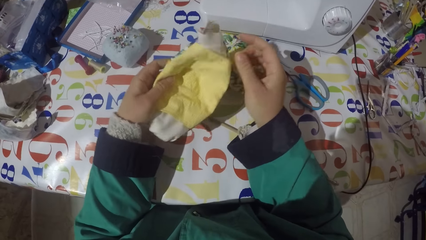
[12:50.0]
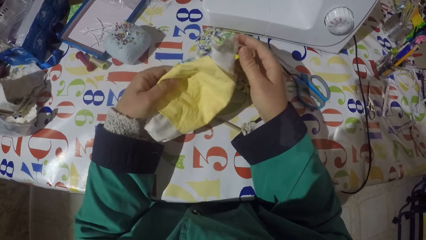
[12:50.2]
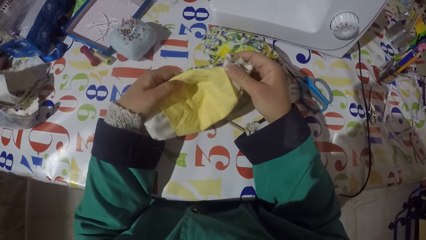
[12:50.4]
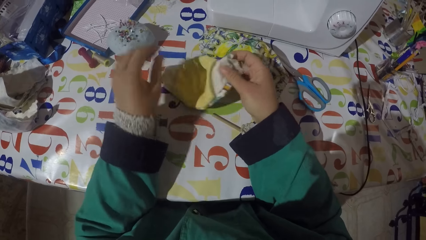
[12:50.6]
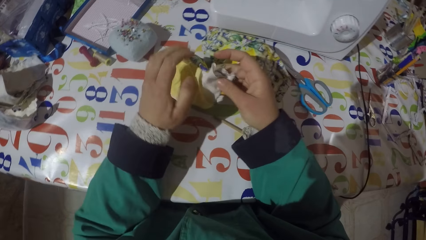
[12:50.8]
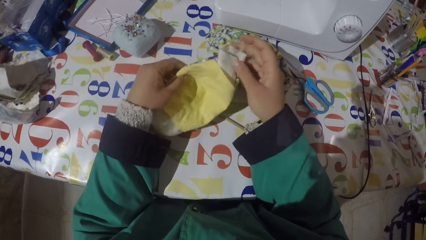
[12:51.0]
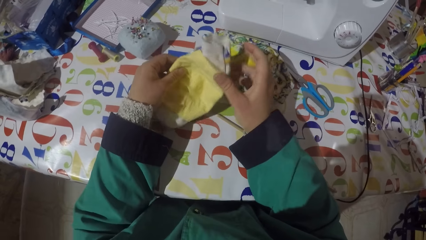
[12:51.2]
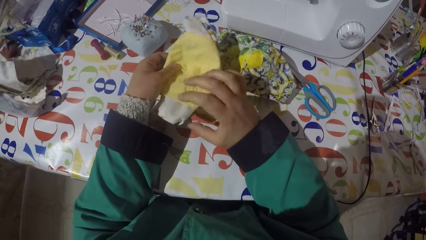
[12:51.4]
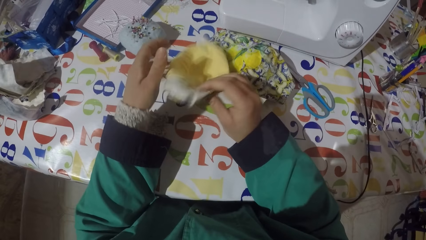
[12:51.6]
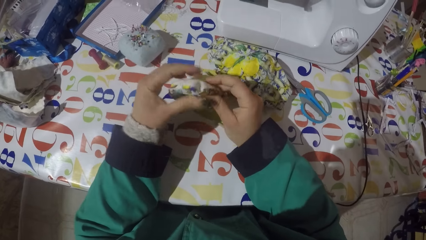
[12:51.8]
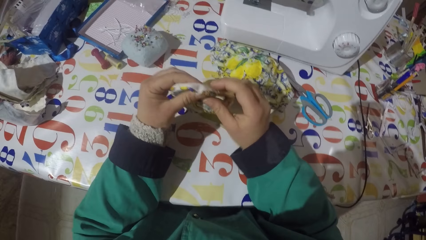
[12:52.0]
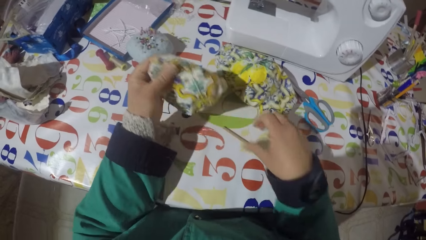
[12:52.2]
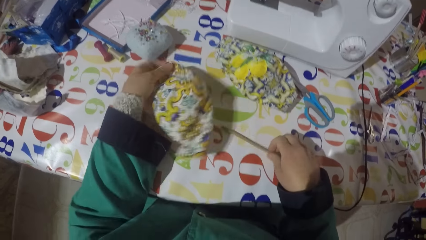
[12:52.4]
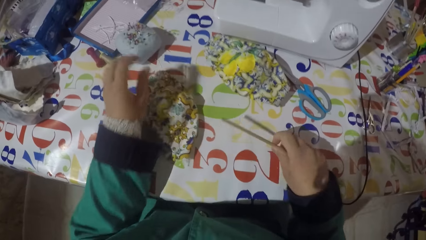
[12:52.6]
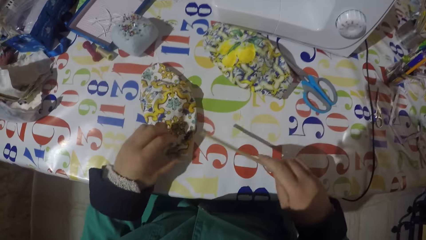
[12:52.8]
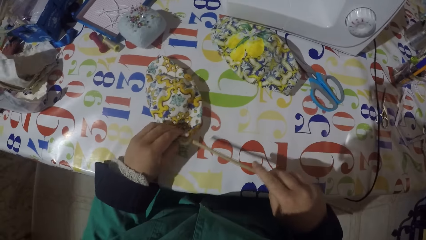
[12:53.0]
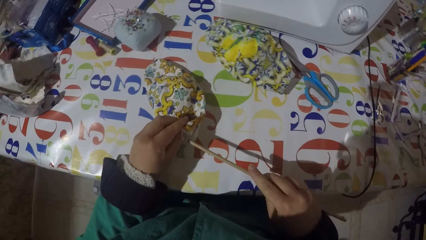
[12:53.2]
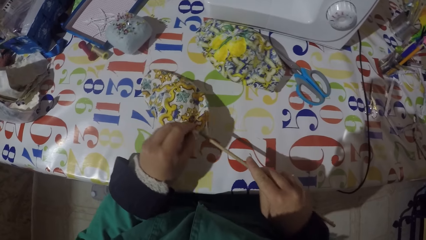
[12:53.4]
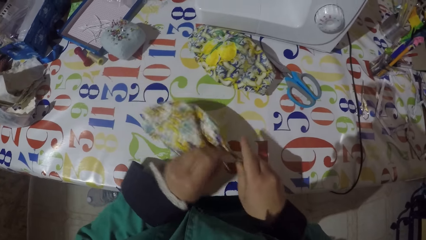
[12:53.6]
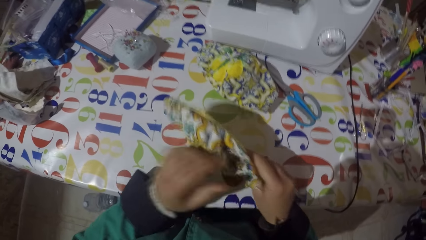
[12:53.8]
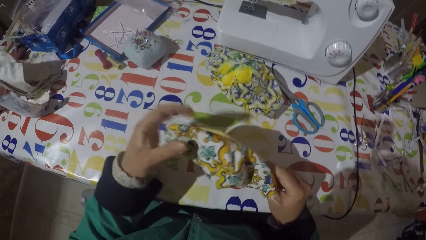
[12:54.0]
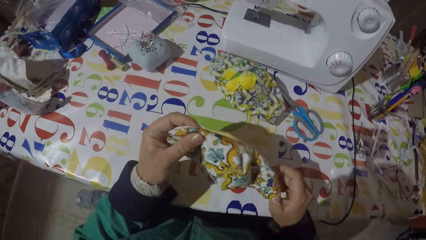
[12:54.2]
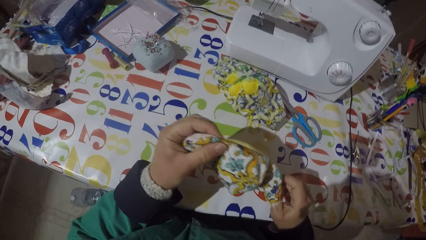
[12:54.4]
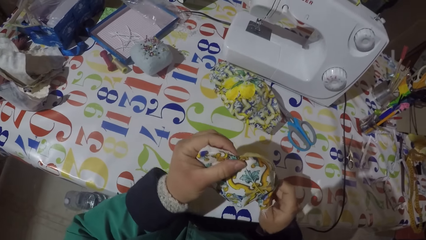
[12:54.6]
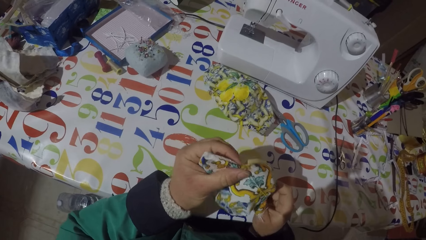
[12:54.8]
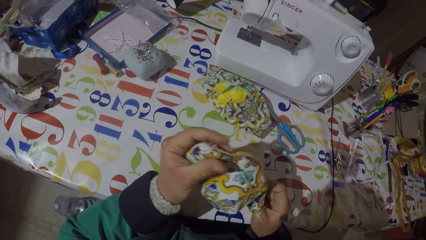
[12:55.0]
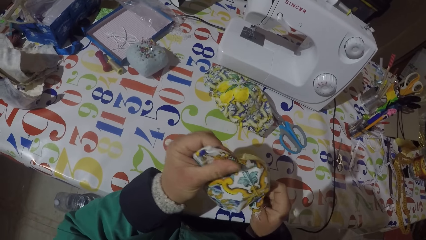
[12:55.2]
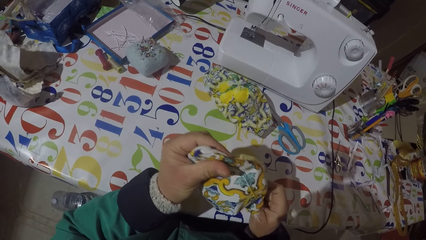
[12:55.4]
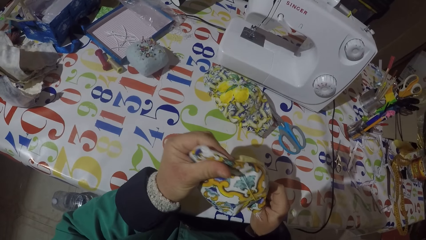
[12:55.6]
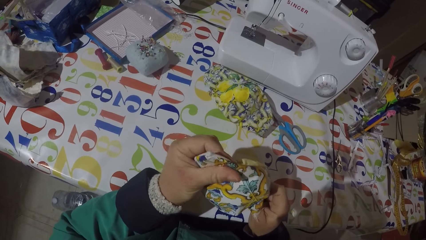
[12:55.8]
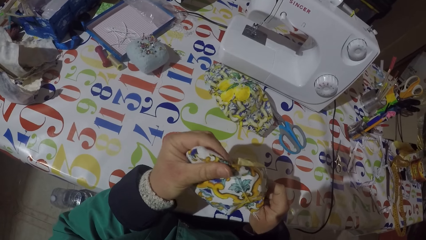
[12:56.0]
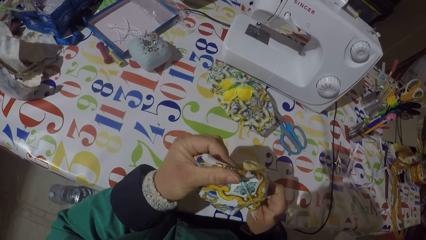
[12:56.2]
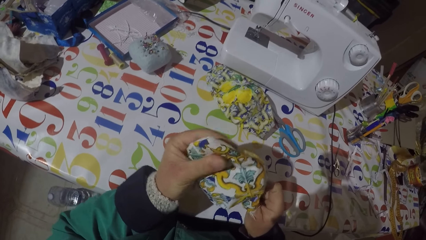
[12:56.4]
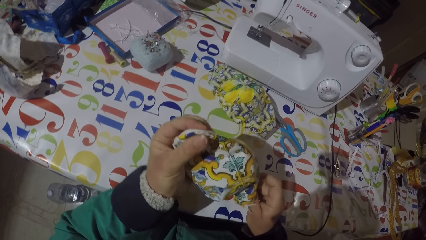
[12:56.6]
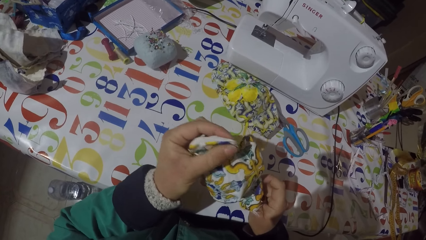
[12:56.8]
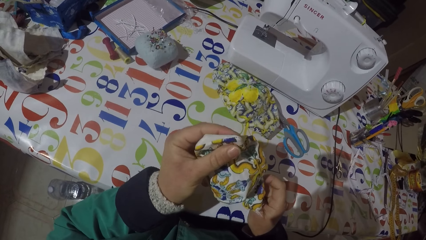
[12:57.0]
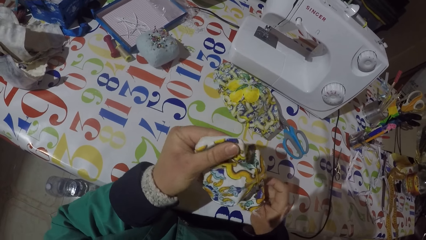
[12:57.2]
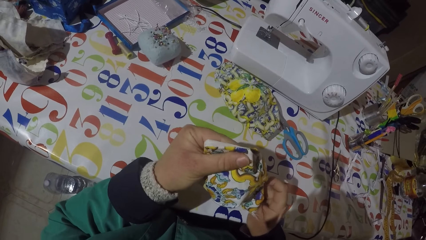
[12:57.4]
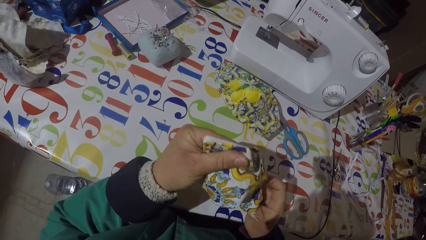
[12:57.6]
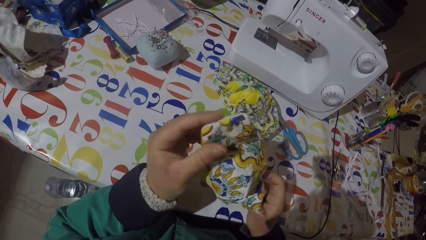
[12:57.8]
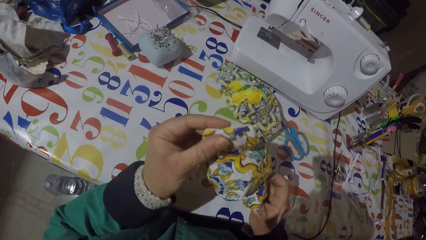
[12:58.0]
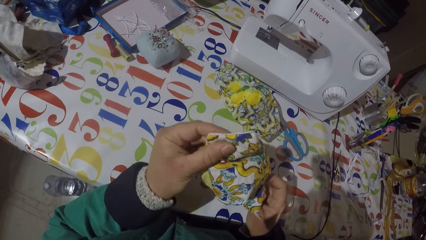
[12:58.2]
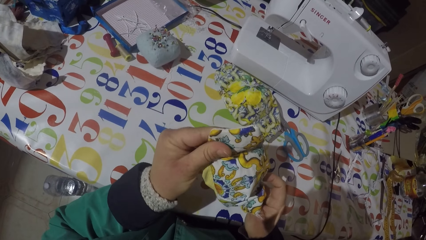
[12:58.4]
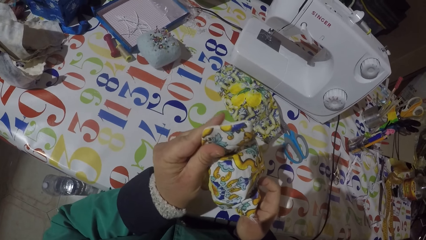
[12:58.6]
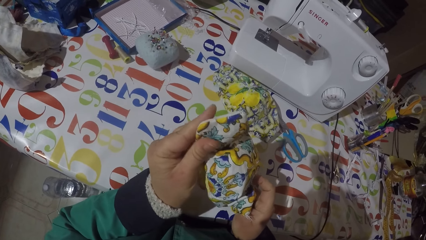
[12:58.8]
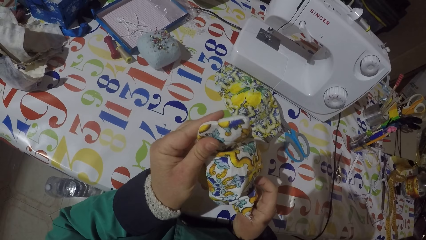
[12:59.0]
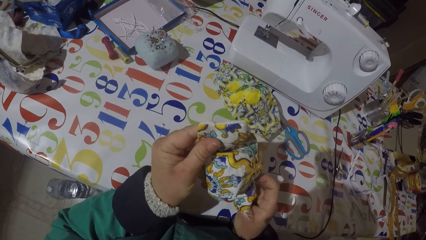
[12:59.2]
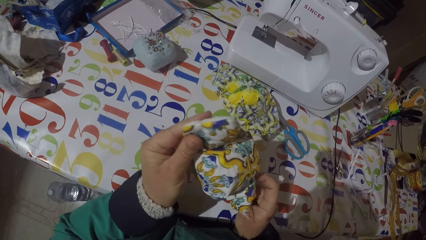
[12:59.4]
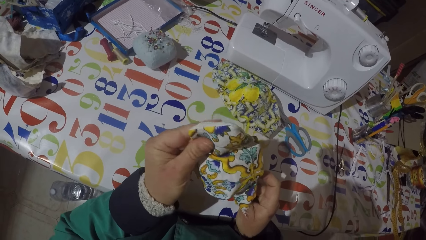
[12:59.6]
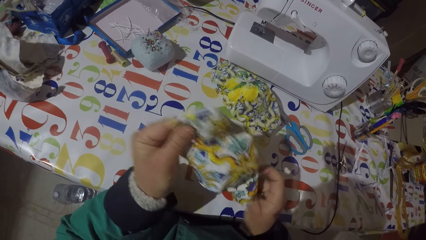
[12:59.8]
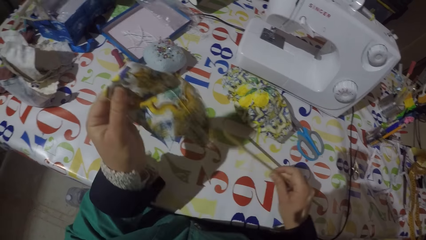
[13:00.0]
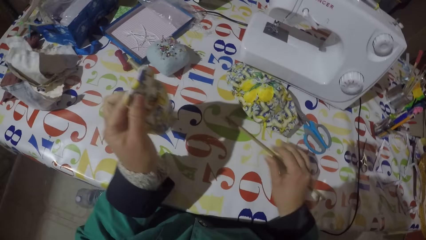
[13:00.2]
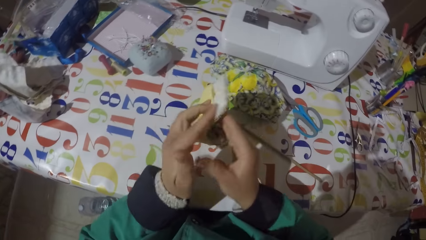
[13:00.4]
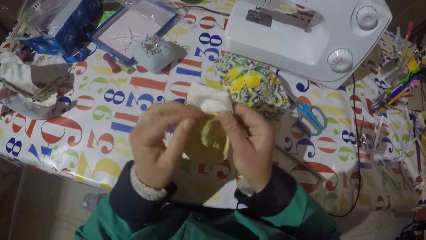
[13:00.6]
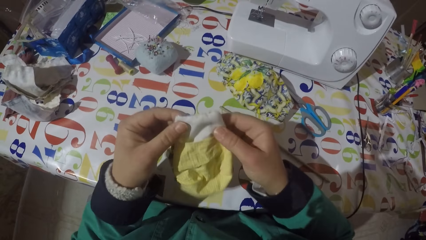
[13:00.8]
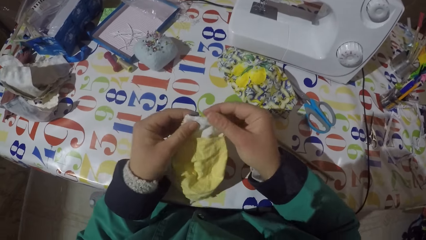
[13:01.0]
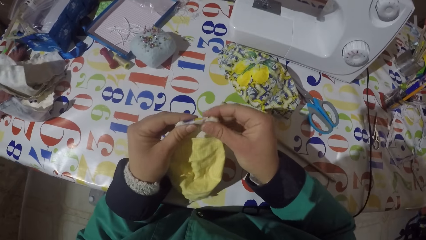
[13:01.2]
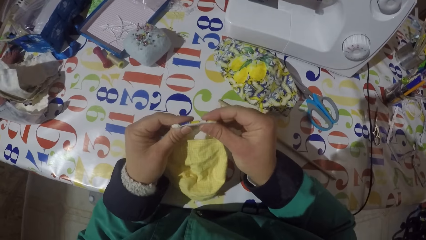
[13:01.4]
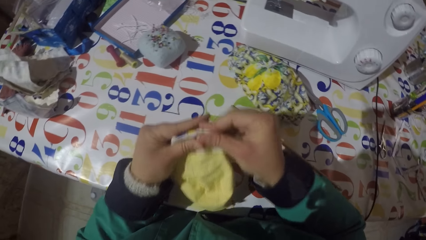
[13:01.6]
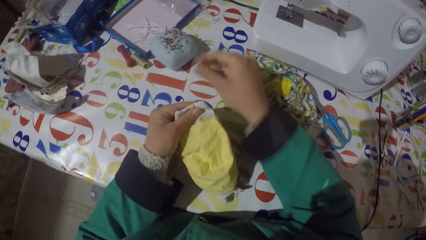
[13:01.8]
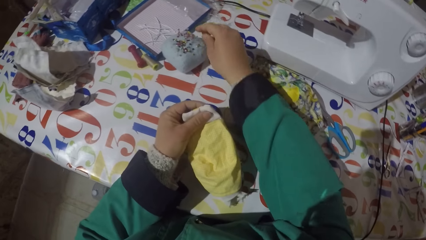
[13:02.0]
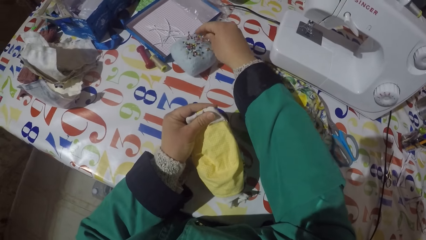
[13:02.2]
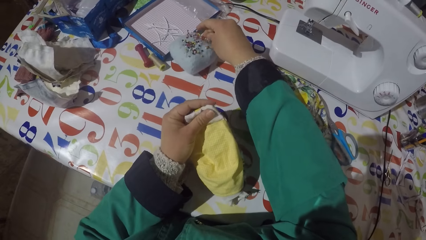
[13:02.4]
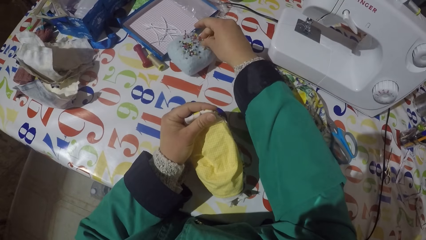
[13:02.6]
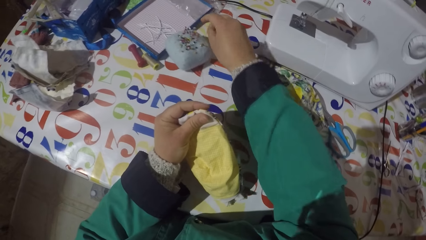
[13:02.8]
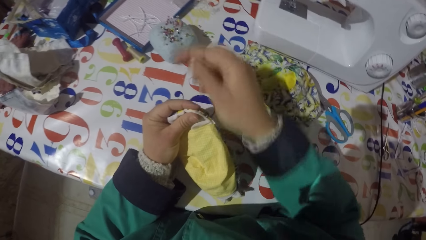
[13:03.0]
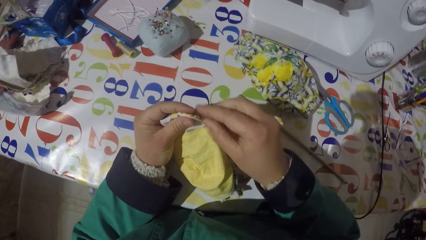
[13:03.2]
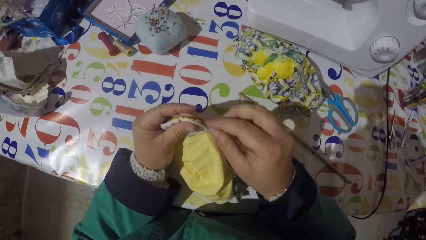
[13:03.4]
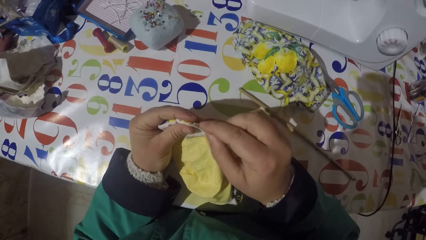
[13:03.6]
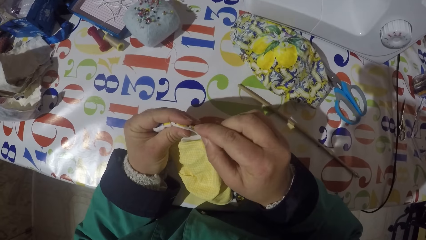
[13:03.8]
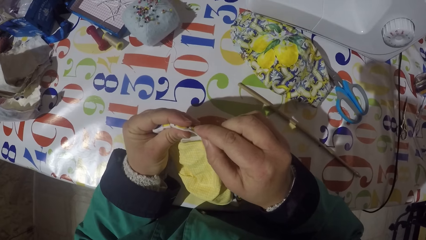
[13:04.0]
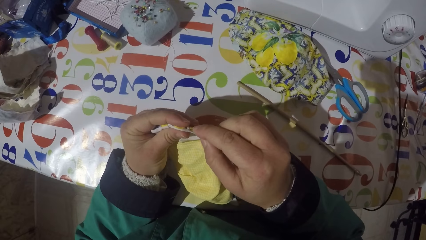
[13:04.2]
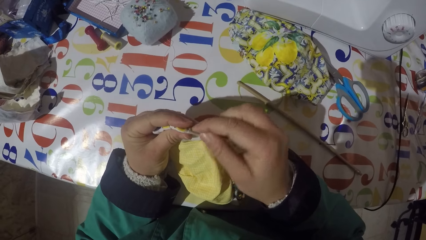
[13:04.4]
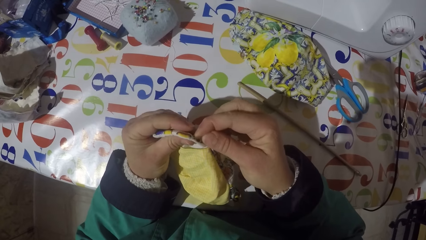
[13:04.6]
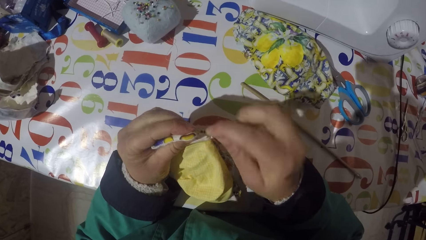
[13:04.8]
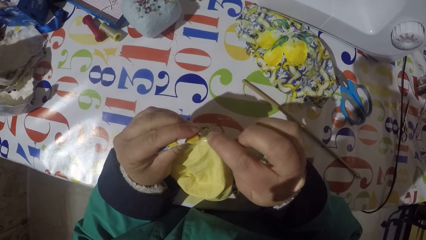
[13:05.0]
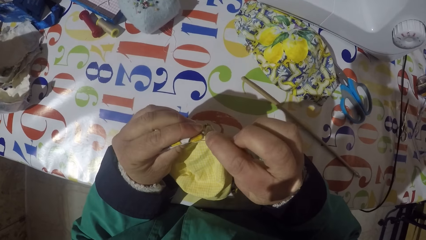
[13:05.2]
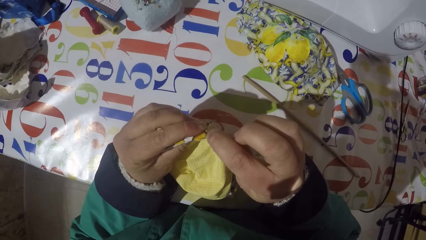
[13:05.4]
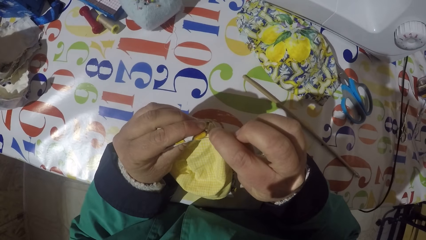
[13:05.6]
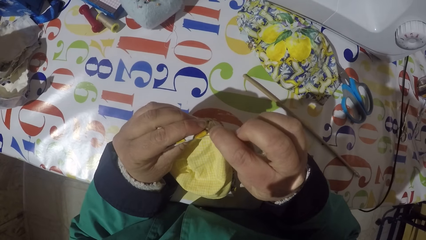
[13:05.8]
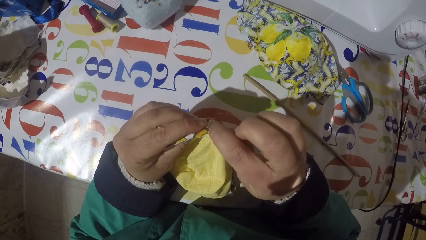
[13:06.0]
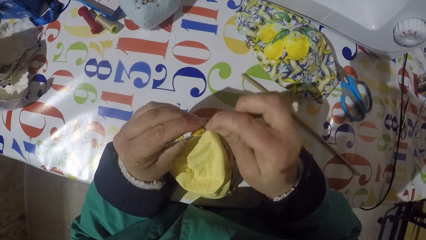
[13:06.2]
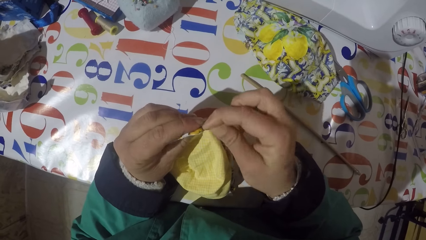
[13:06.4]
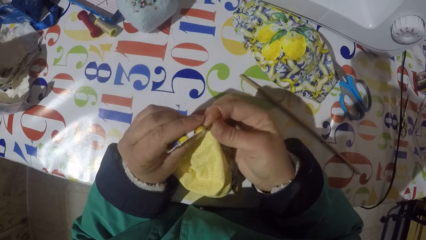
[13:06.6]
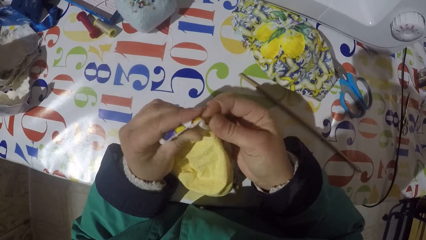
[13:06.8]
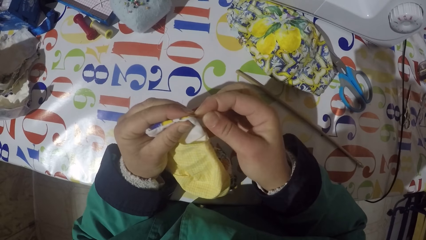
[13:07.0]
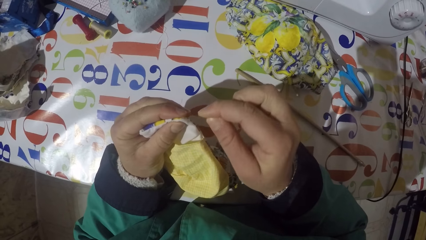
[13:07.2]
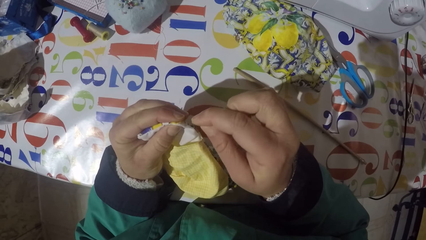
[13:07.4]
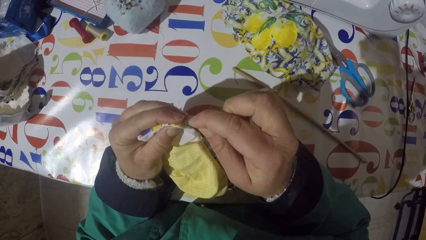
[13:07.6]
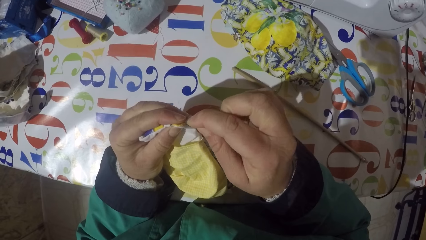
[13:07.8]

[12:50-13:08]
The camera wearer puts the piece of garment or cloth on the table. He picks a piece of stick from the table. He lifts the piece of garment from the table. He straightens the edges of the cloth with the stick. He pushes the piece of garment edges with the piece of stick. He puts the piece of stick on the table. He holds the piece of garment with his hands. He holds the piece of garment with his left hand. He picks a pin from the sponge. He straightens the edges of the piece of cloth with the pin. He jabs the piece of garment with the pin.
